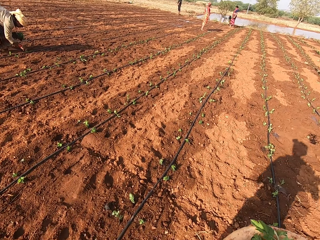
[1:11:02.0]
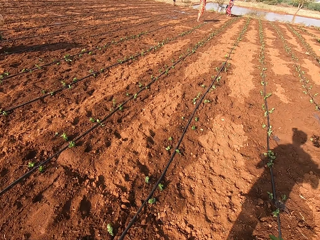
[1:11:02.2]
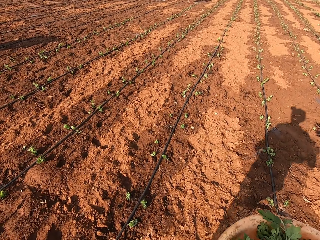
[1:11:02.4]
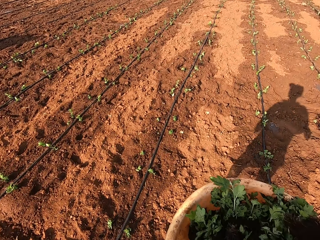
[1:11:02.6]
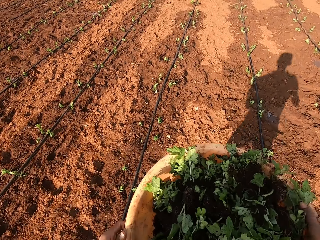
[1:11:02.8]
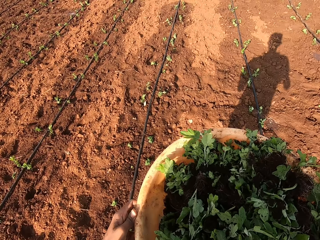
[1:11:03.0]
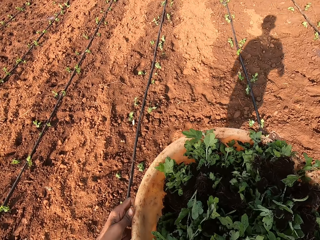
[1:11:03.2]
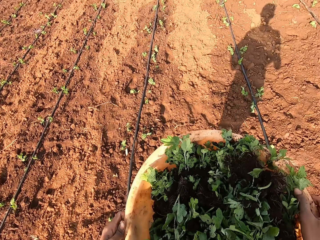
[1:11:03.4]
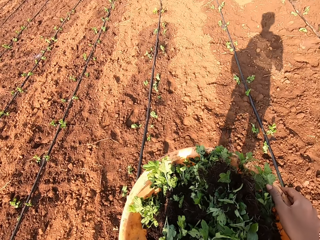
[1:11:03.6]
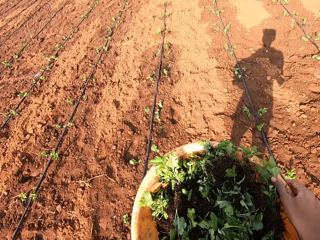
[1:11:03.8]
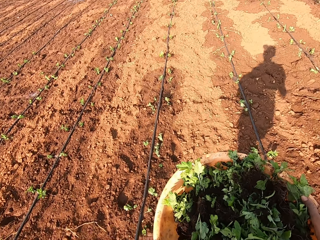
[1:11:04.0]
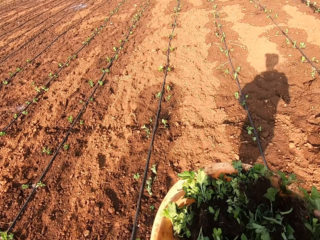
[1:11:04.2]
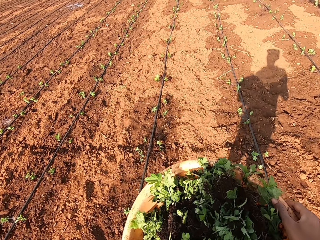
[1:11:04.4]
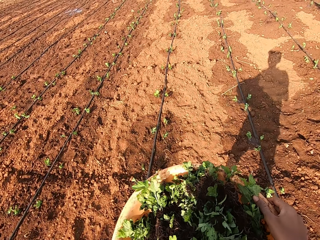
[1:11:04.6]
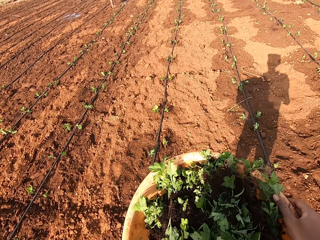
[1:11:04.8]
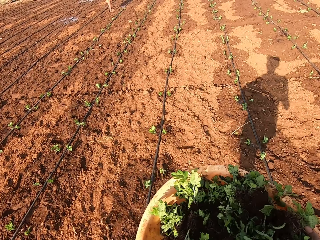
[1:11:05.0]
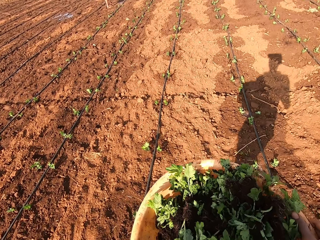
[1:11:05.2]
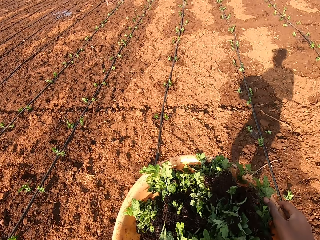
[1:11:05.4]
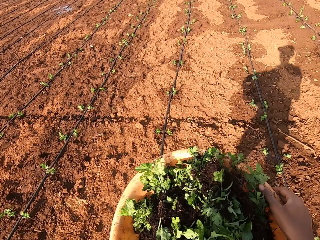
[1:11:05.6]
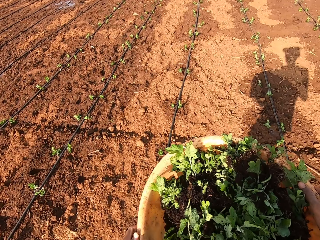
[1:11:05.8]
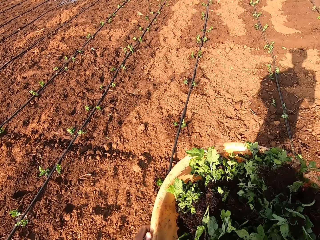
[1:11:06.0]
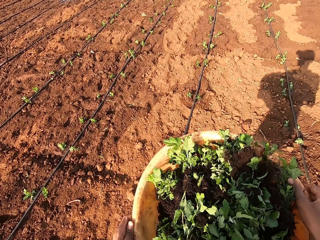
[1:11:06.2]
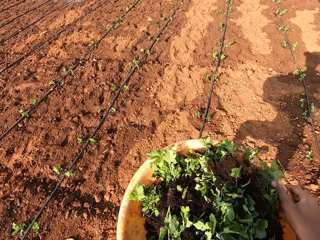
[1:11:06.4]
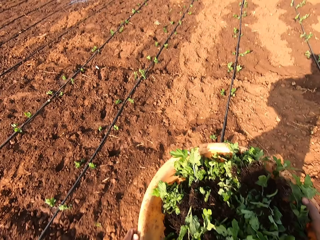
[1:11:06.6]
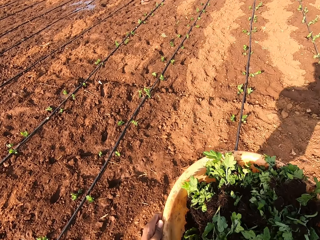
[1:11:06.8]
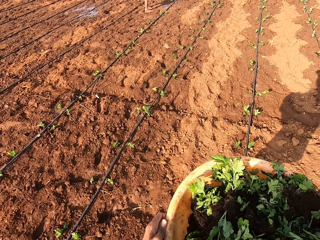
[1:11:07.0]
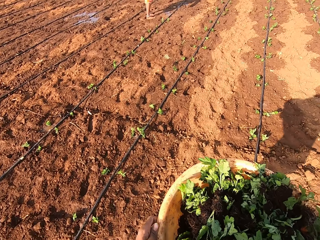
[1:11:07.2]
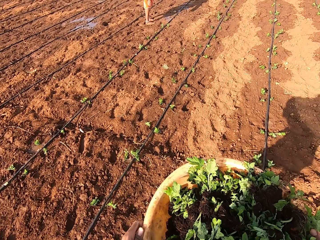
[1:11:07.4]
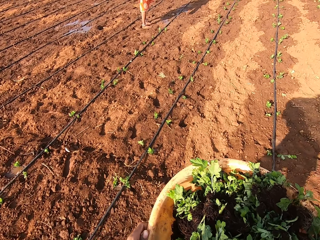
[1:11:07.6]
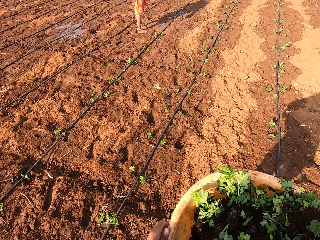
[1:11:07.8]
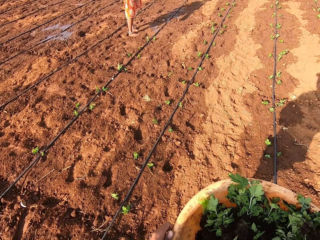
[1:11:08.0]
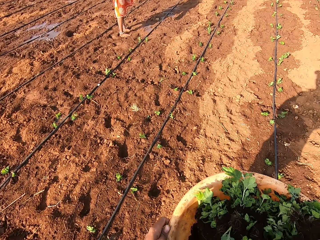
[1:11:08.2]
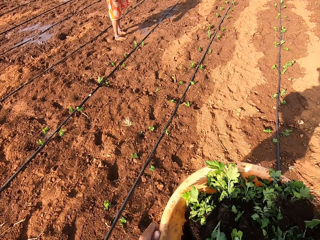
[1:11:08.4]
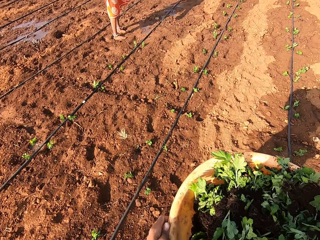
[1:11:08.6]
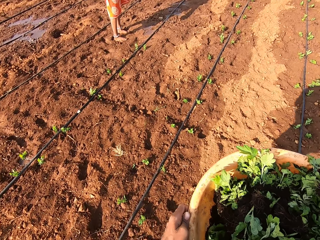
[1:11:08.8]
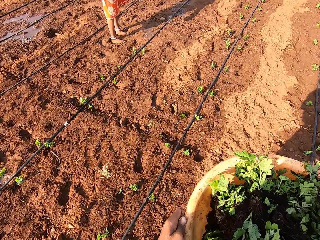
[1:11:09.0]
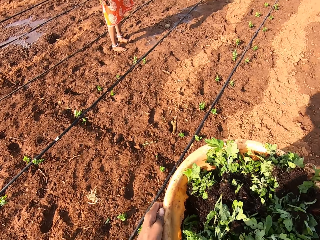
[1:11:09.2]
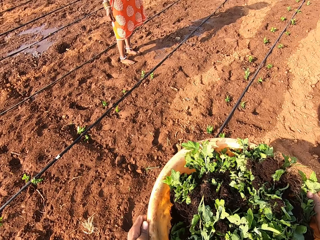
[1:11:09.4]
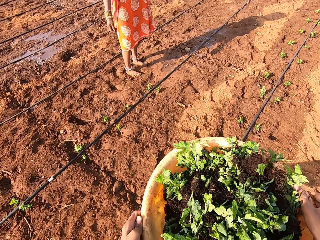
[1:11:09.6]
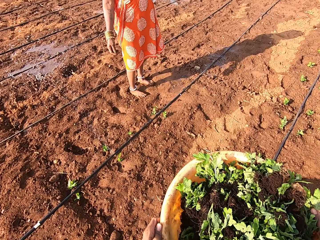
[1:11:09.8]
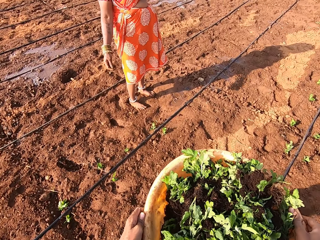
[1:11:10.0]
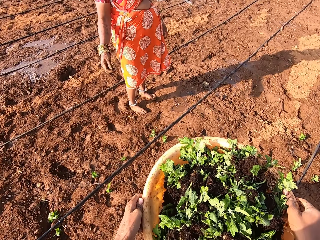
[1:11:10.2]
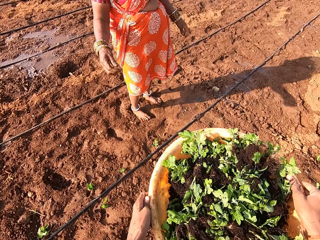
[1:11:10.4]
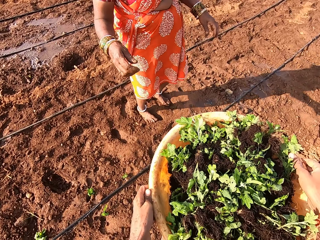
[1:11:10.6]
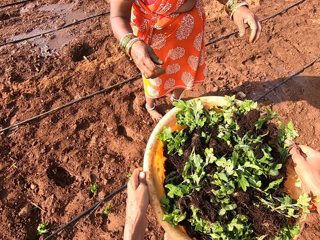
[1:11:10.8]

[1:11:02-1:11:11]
The camera wearer swings the basin. They walk ahead with the basin. They swing the basin.

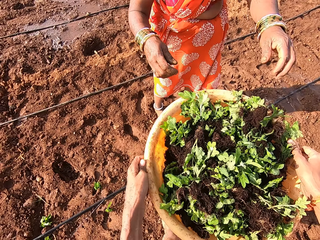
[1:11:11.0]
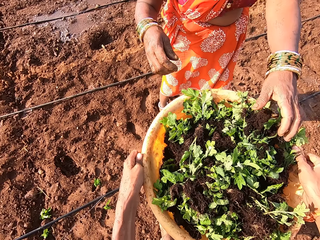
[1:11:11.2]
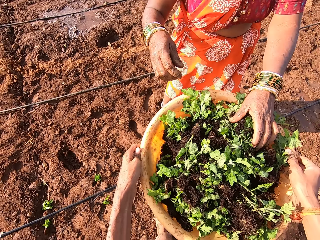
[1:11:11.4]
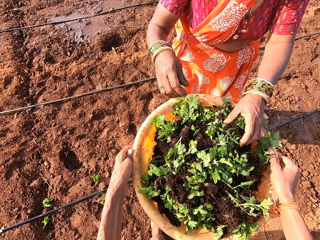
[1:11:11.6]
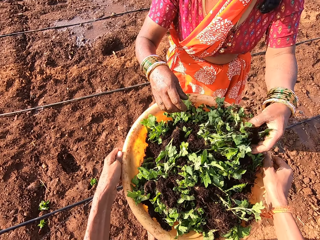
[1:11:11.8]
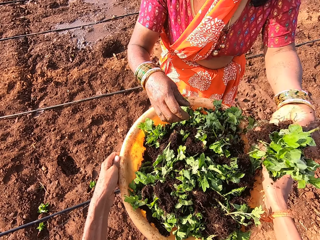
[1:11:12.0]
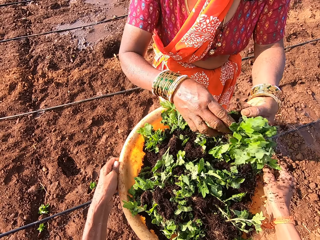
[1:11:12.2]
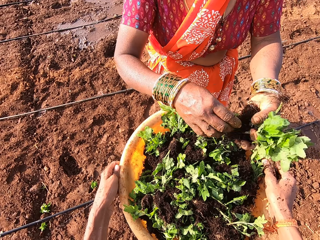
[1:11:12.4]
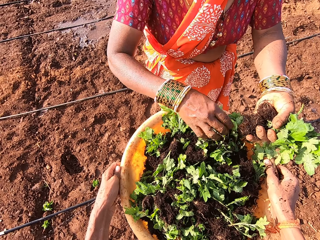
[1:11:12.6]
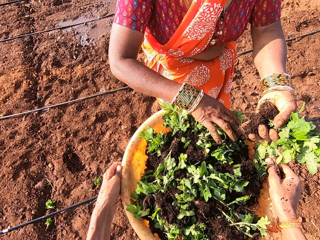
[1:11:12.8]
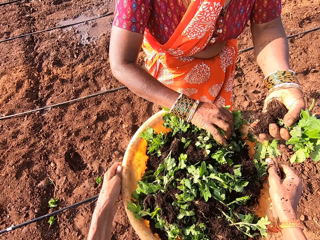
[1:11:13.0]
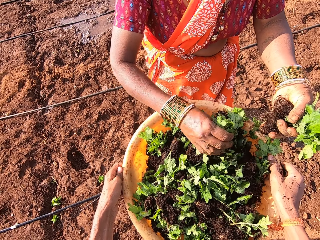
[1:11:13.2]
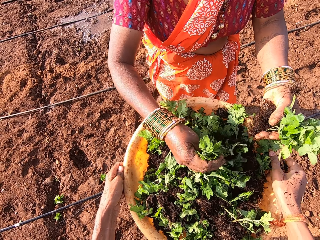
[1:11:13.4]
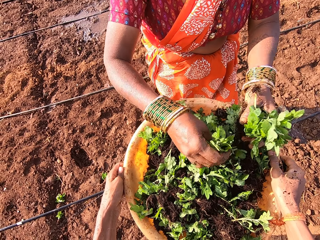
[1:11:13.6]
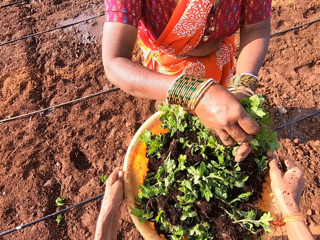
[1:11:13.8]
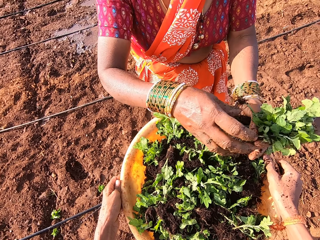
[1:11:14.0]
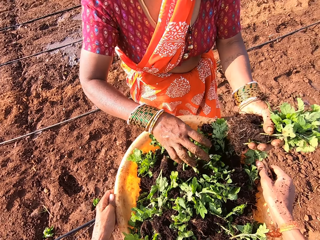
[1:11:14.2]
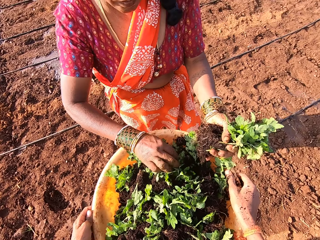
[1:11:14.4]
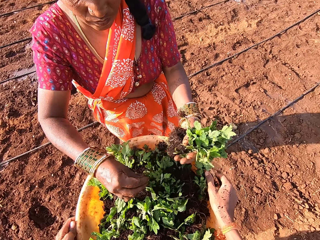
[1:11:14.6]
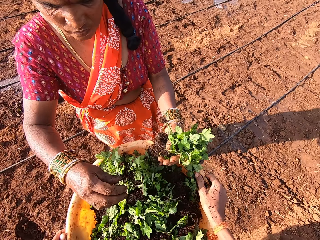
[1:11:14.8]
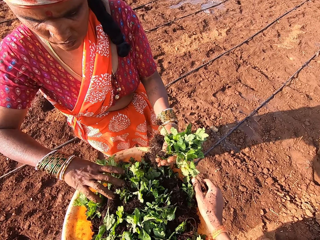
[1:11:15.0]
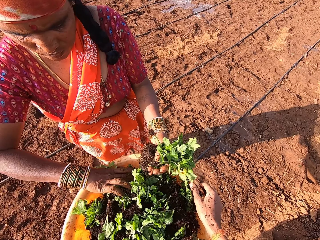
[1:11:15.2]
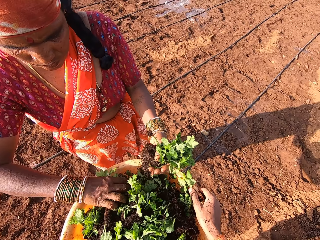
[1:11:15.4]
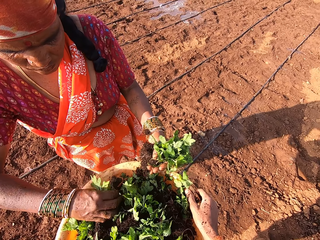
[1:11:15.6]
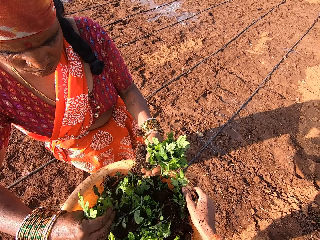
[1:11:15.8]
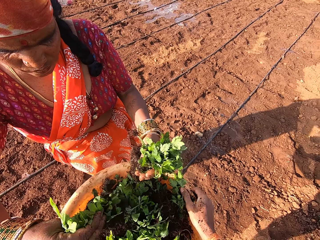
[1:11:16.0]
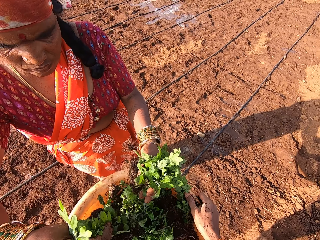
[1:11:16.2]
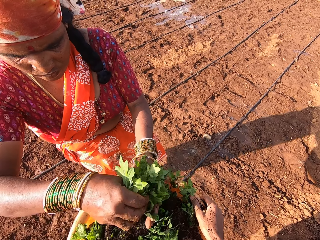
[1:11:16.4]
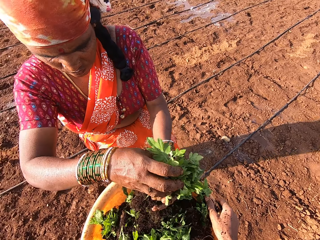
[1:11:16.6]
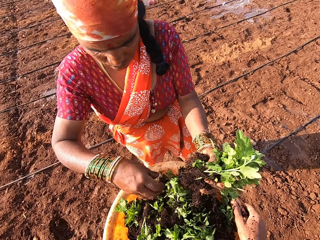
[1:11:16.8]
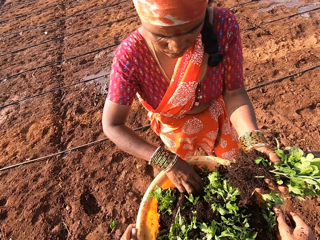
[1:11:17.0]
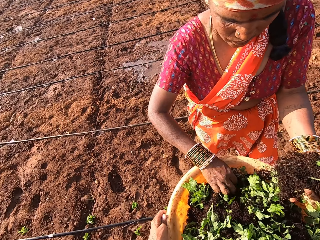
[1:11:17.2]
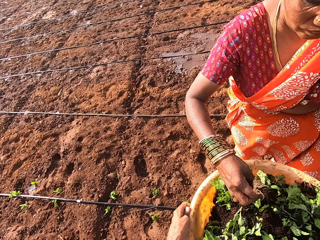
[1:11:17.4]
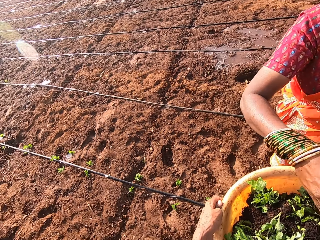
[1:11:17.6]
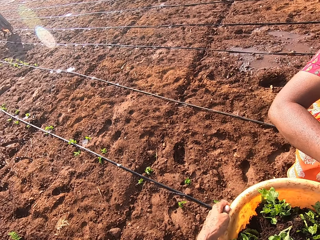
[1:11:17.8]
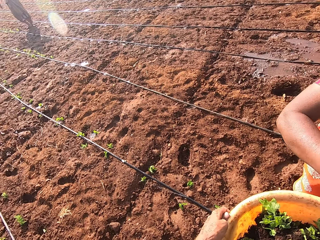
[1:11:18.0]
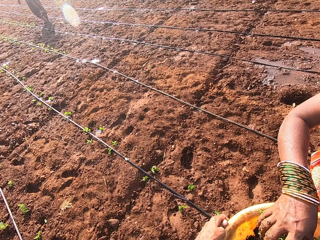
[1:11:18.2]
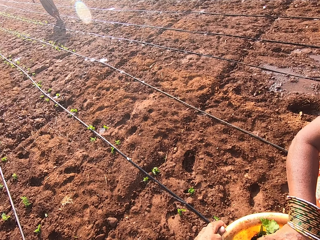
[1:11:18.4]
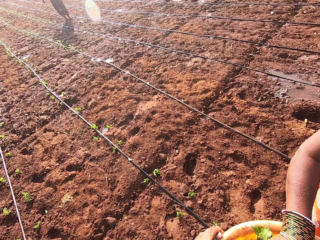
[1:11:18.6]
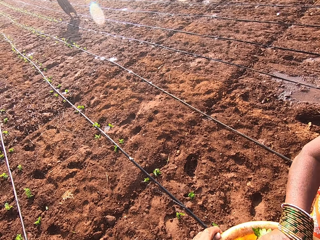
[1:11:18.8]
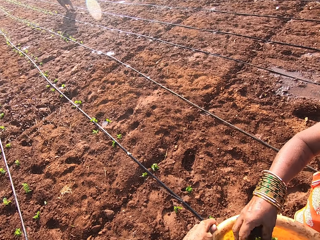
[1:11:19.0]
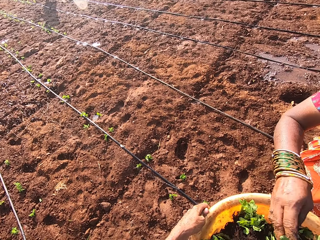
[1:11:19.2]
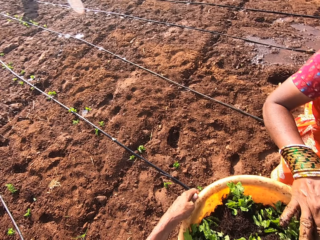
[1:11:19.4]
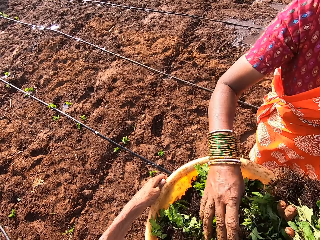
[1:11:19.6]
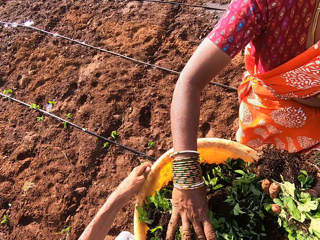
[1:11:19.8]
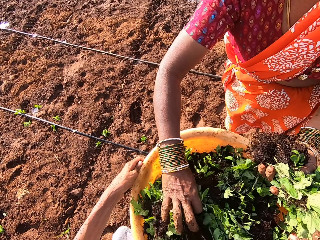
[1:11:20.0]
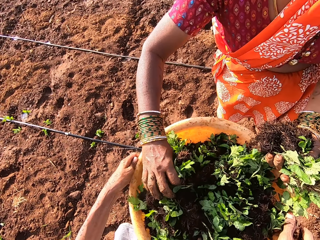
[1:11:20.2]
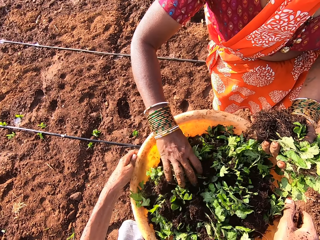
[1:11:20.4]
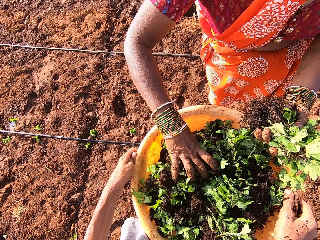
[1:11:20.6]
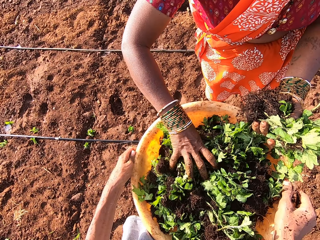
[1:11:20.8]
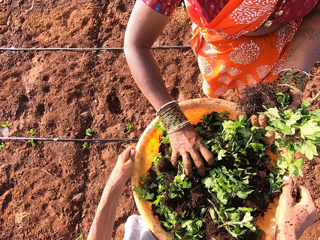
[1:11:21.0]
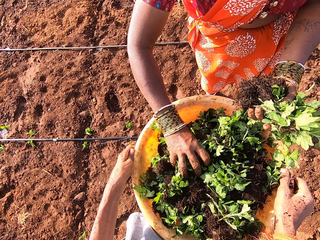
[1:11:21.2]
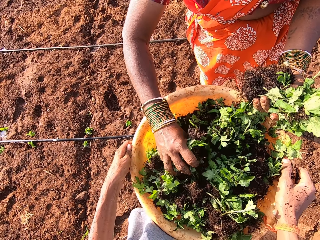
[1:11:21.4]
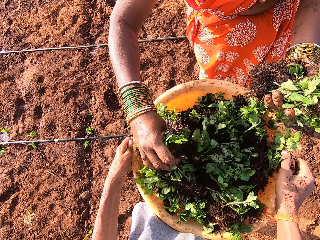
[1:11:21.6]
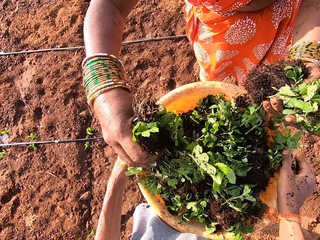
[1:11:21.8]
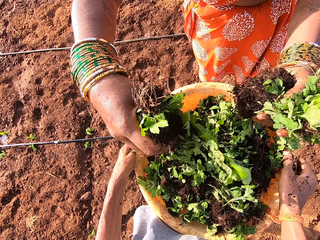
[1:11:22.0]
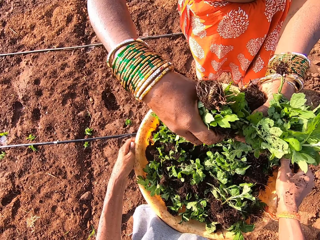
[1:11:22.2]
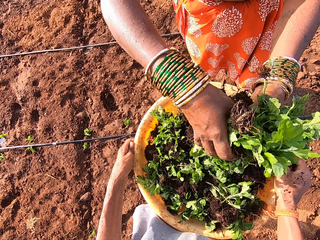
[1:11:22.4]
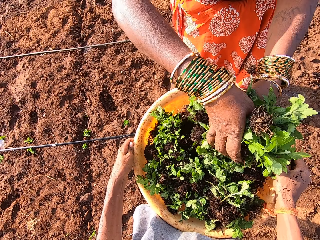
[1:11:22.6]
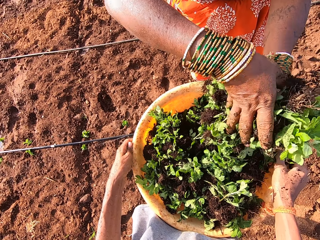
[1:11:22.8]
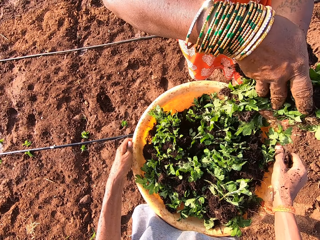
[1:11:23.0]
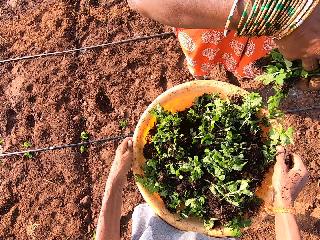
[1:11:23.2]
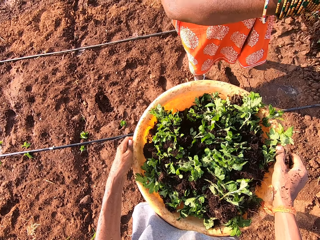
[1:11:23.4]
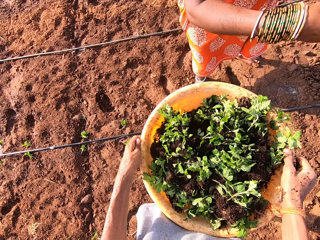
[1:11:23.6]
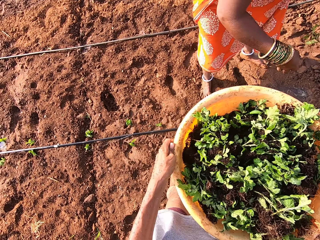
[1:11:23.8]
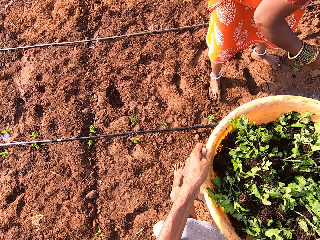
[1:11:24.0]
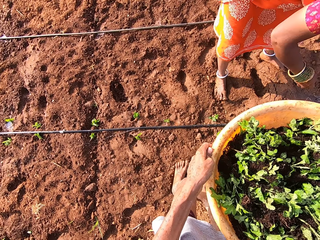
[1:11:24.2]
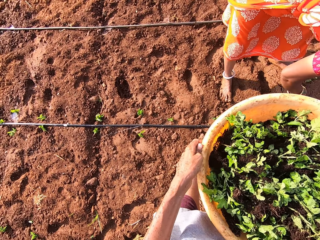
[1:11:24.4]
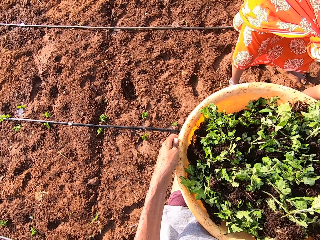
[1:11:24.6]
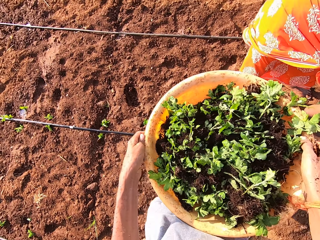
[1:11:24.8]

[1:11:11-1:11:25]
A woman picks vegetables from the bowl or basin with her hands. The camera wearer forwards the basin to the woman. The woman picks vegetables from the bowl with her right hand. Another woman passes vegetables from her right hand to her left hand. The first woman picks vegetables from the bowl with her right hand, passes the vegetables from her right hand to her left hand, and picks vegetables from the bowl with her right hand. The camera wearer looks around. The first woman picks vegetables from the bowl with her right hand. The other woman passes vegetables from her right hand to her left hand.
